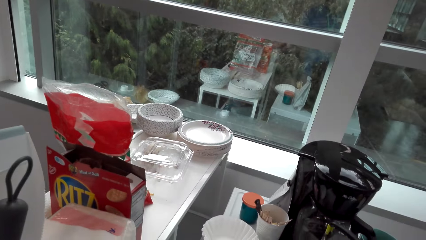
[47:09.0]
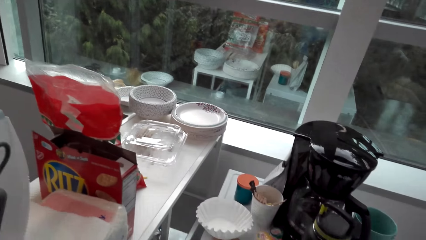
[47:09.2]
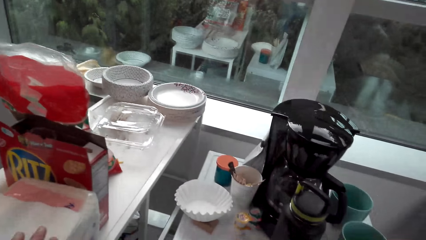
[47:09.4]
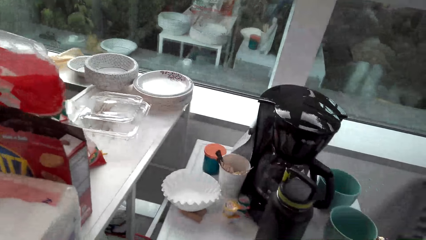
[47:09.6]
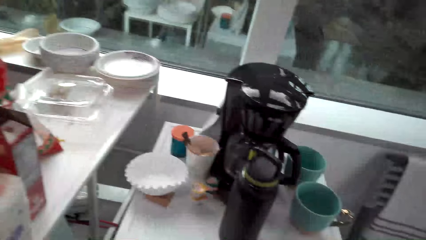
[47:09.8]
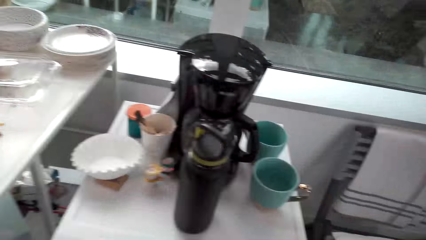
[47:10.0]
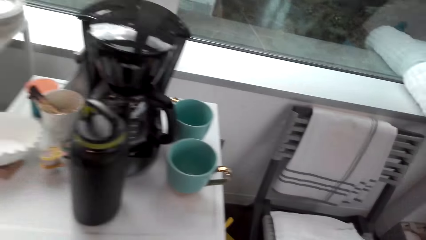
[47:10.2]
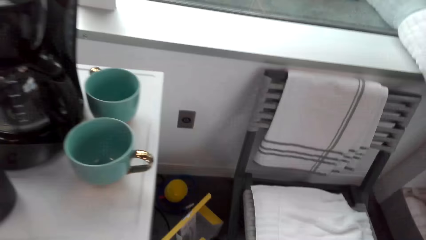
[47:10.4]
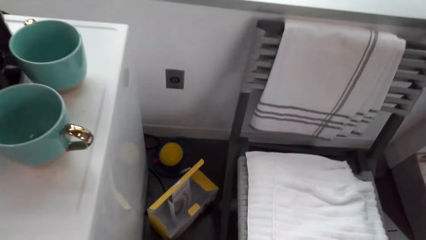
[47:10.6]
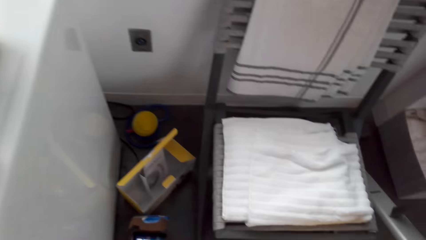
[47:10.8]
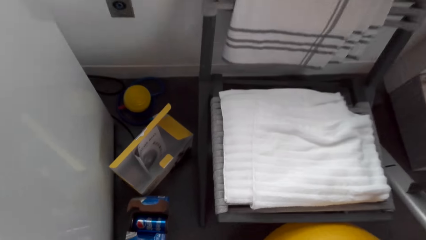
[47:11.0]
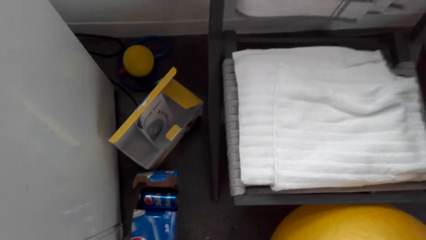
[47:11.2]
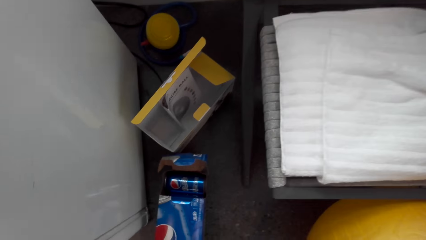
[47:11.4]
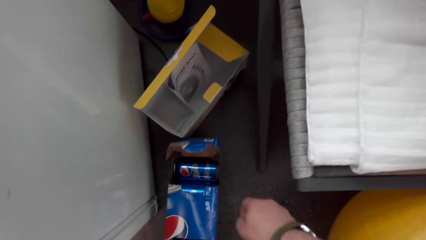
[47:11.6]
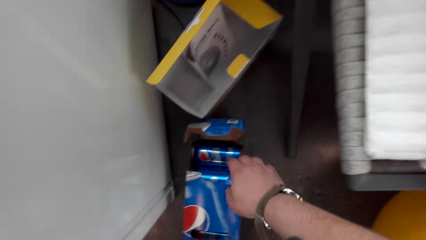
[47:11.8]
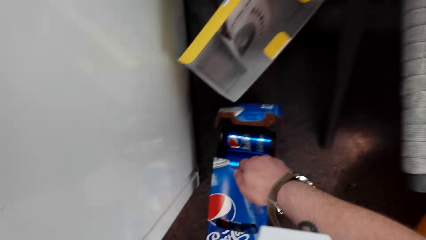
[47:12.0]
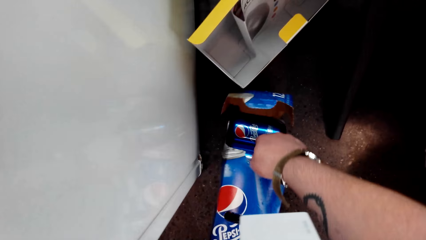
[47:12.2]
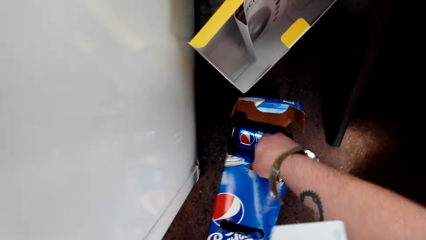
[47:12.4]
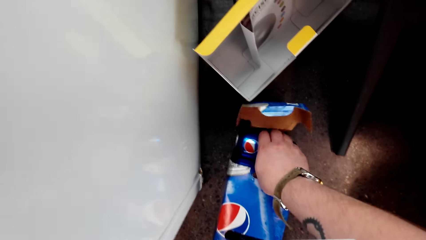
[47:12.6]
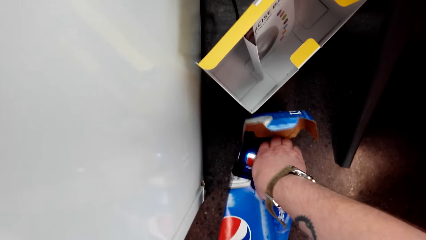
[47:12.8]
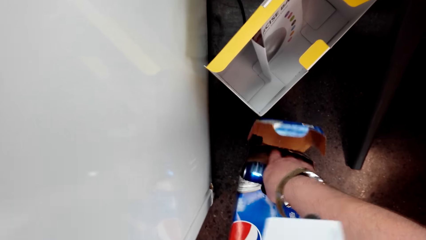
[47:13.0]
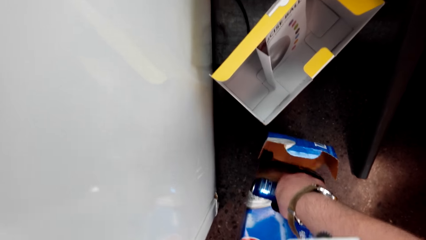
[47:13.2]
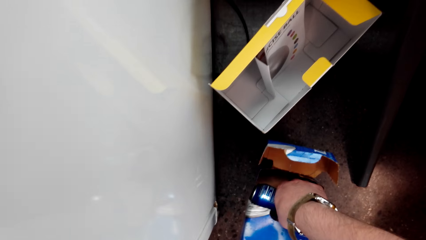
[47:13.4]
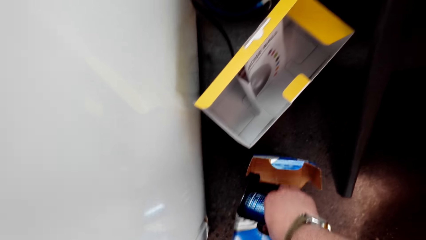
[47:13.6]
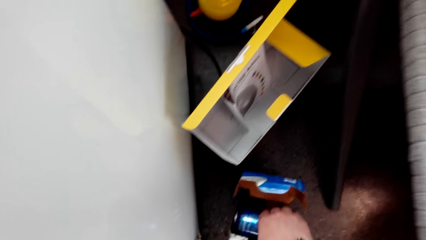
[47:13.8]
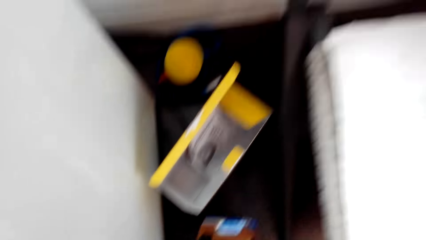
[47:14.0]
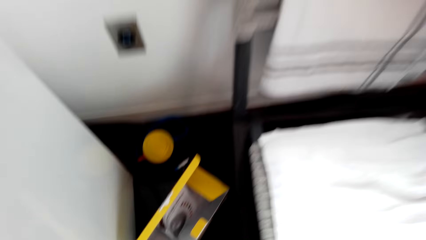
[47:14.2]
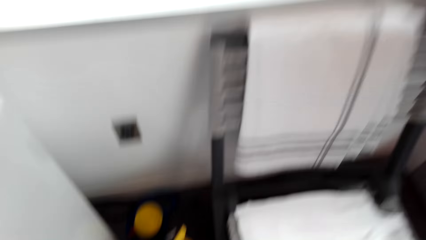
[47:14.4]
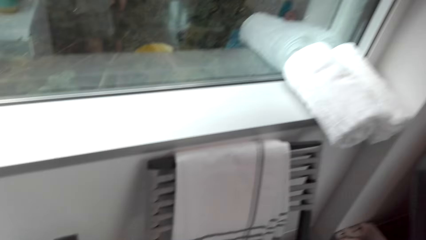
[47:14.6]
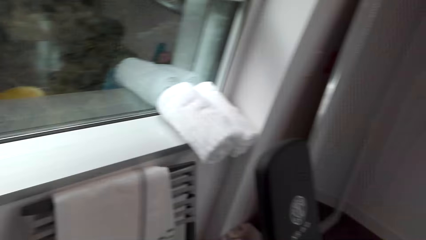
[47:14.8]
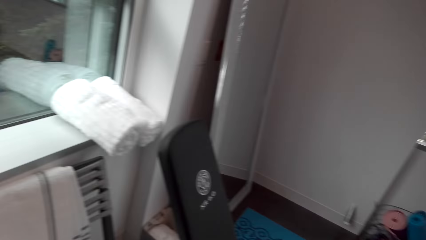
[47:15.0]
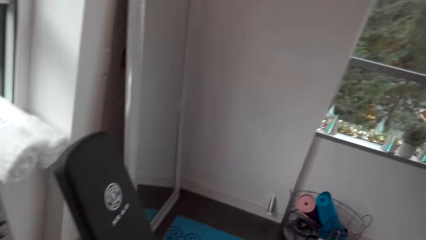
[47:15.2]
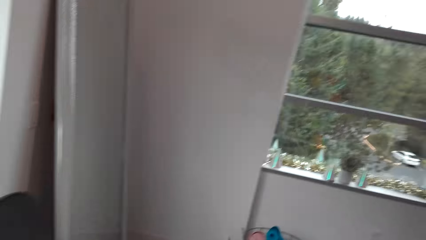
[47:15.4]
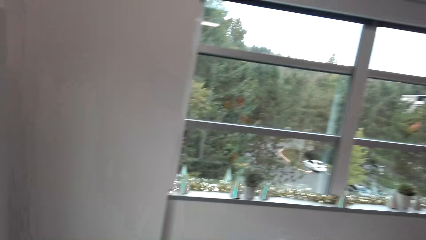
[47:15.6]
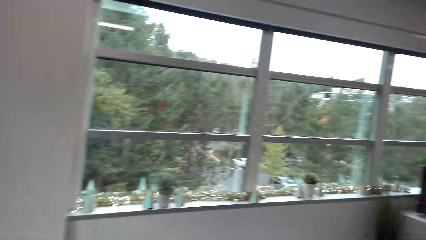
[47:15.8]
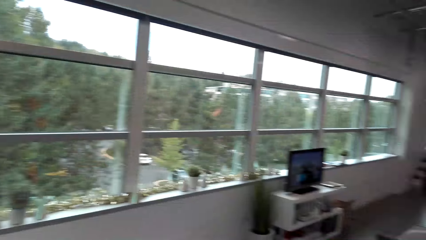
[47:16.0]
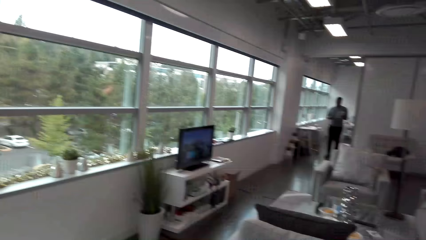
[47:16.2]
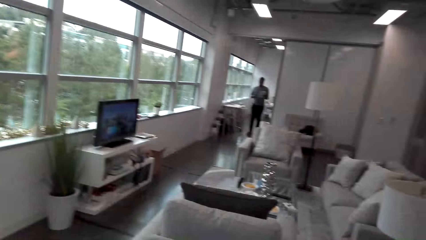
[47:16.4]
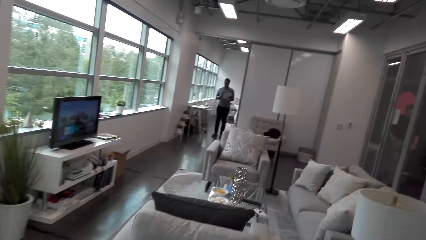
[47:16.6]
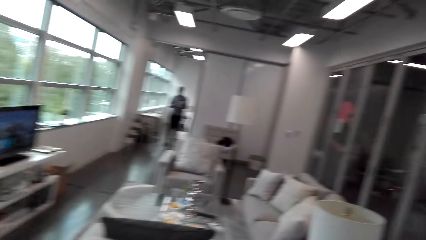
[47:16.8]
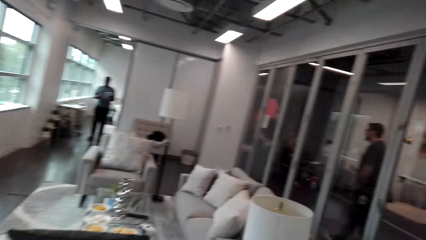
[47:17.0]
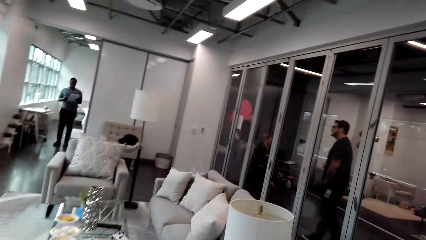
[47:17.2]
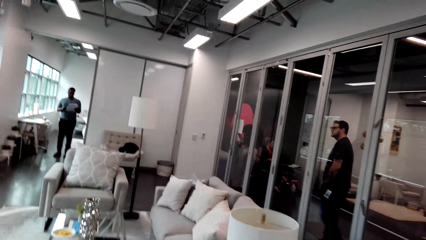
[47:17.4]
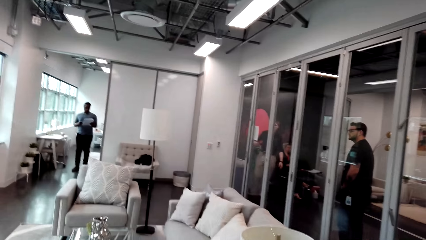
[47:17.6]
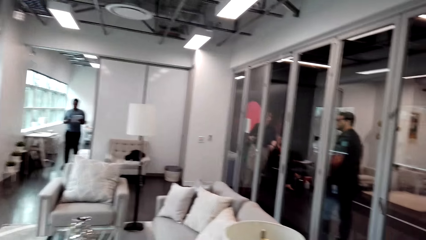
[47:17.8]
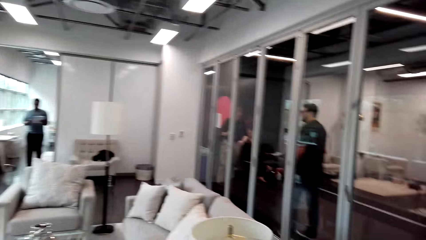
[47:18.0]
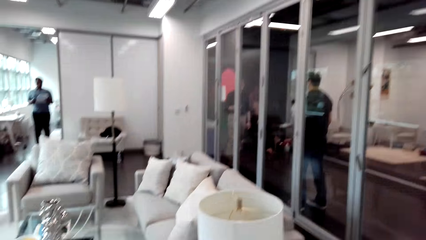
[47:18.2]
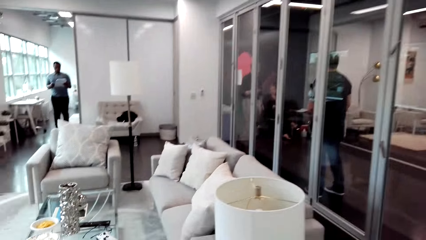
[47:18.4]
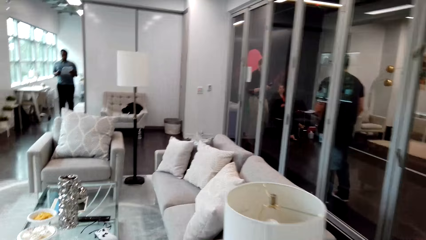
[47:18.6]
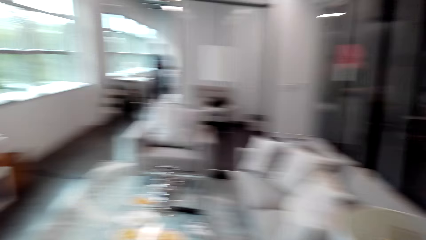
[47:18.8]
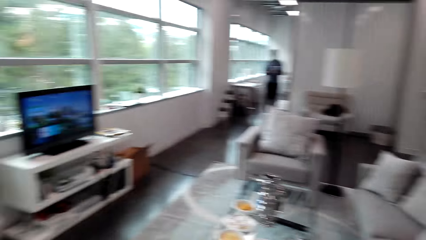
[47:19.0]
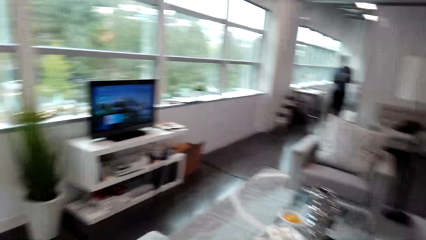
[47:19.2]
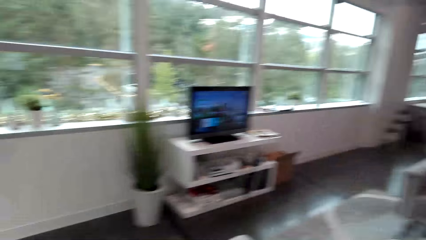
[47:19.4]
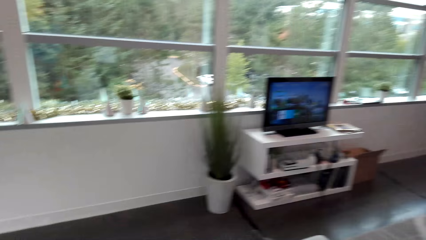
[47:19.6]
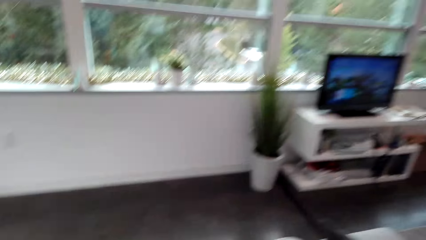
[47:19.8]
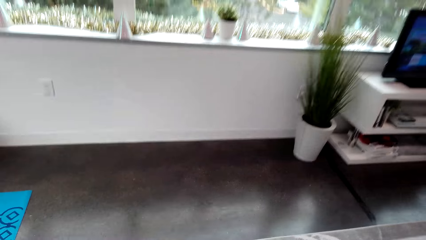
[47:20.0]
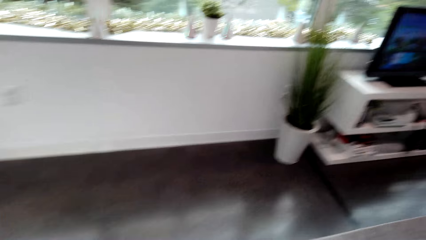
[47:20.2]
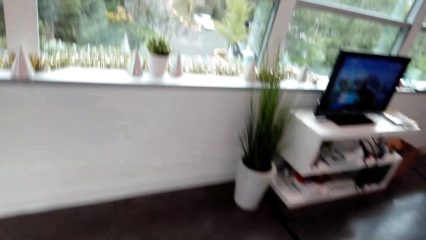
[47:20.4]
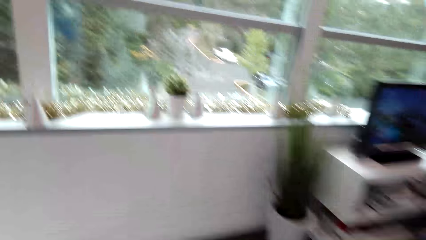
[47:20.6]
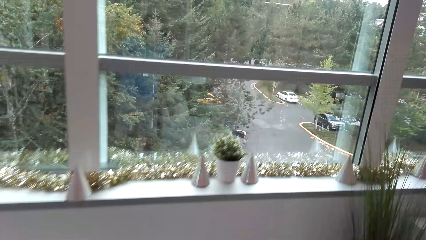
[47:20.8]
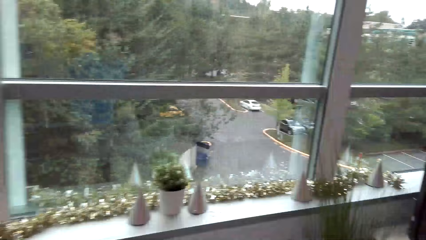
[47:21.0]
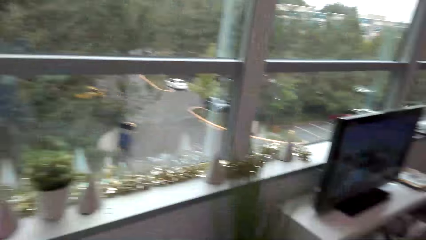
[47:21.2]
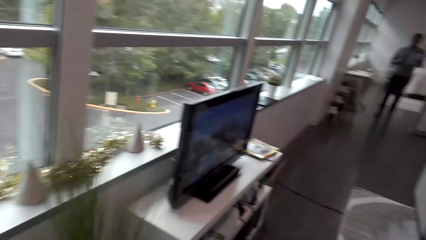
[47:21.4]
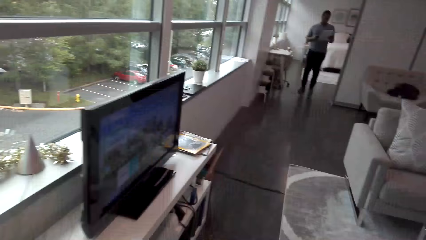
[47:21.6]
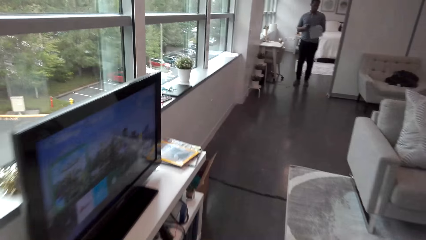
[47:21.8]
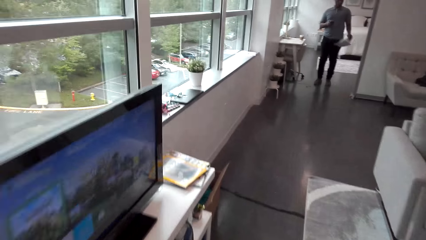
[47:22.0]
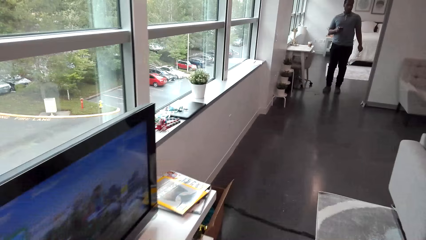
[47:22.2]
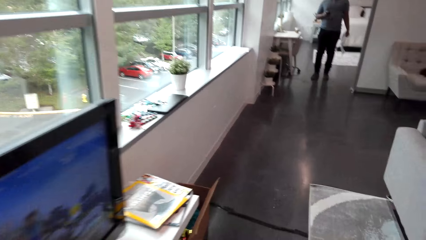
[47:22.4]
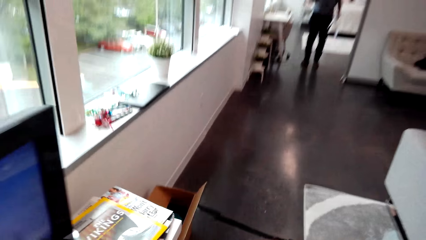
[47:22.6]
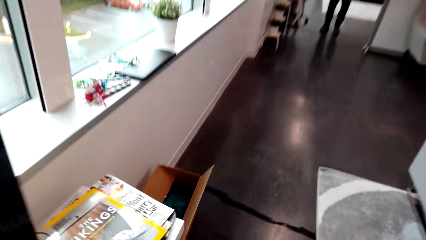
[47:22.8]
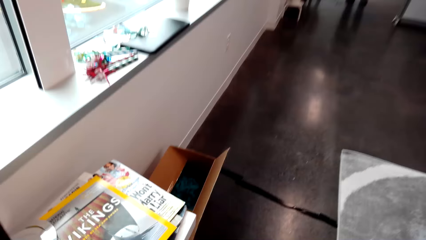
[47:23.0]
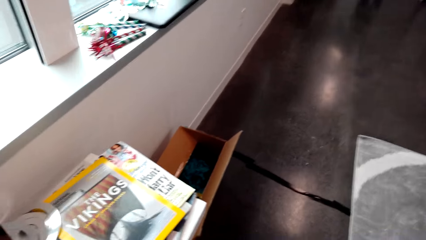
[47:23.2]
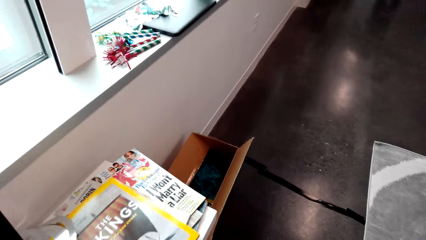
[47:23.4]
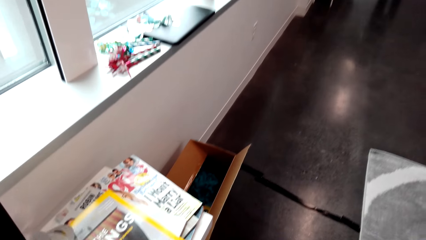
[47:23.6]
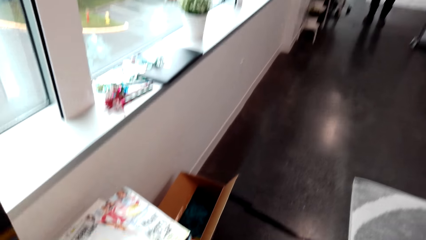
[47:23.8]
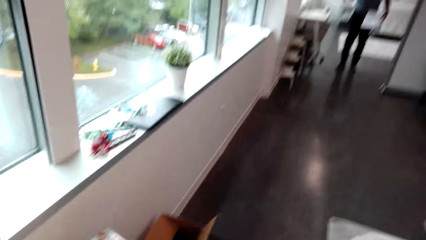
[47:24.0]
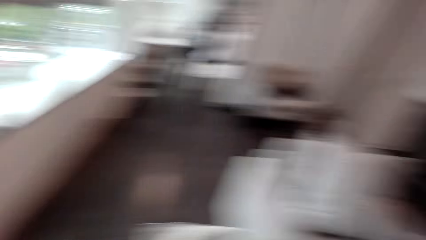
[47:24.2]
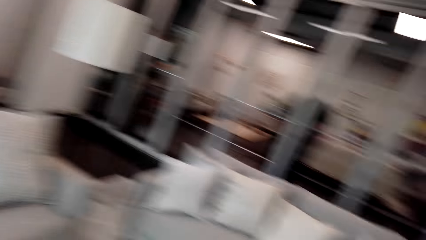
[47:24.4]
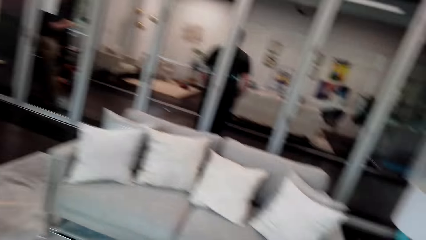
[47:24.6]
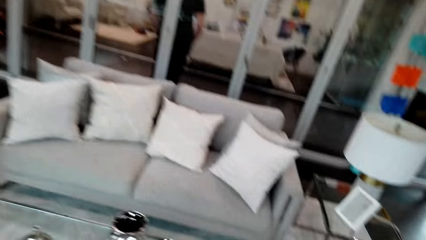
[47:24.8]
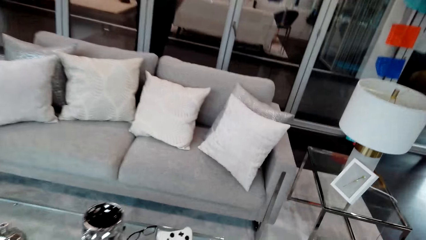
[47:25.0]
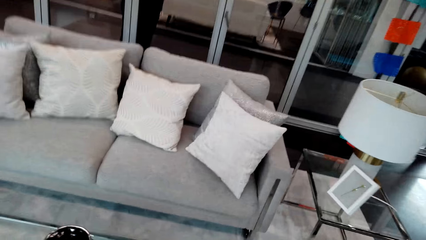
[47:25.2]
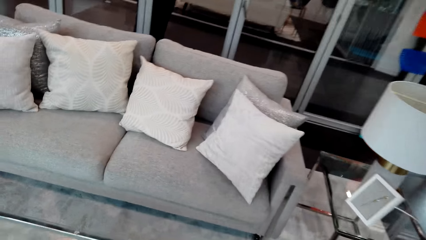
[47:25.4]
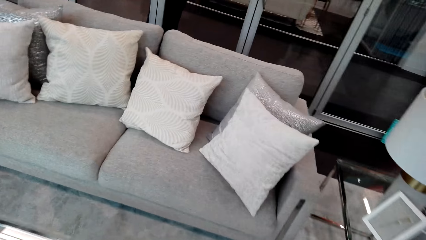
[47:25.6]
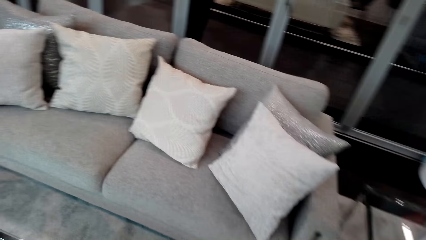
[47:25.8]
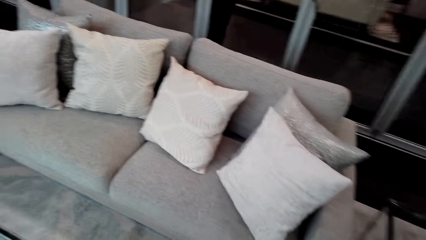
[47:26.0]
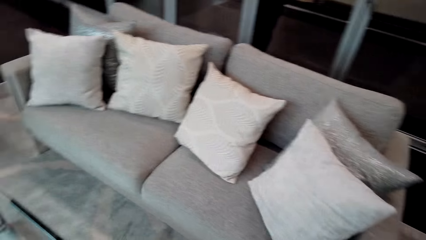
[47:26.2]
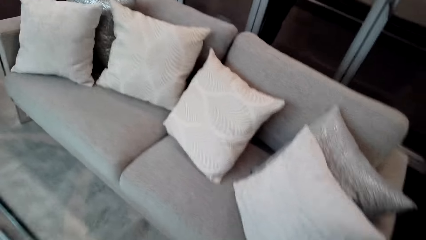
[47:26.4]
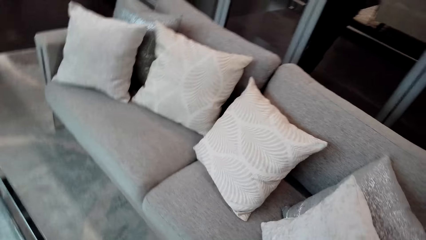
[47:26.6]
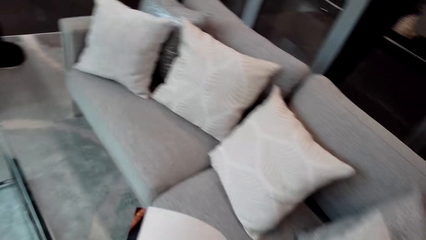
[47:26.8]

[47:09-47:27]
The camera wearer takes a drink can. They hold the drink. A man converses. The camera wearer walks in the house. They take a book. They respond to the man. They look on the seat.
